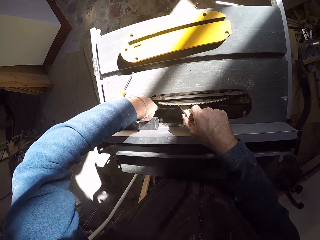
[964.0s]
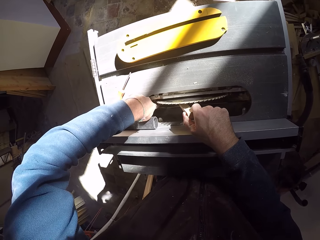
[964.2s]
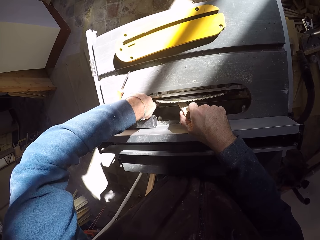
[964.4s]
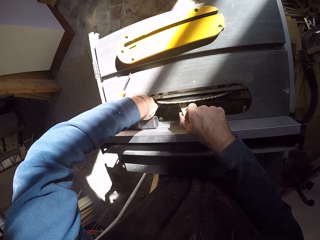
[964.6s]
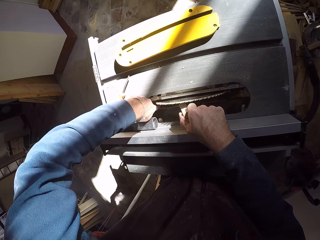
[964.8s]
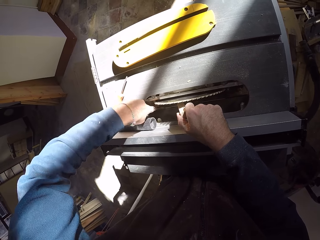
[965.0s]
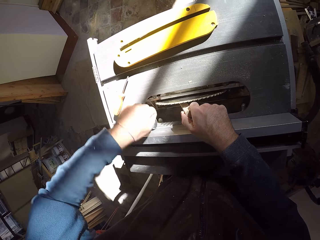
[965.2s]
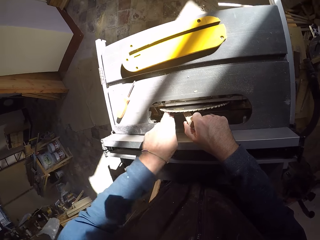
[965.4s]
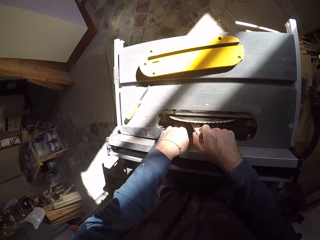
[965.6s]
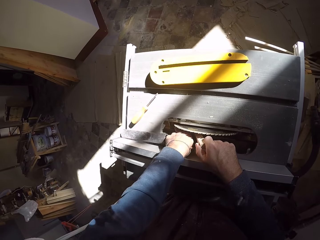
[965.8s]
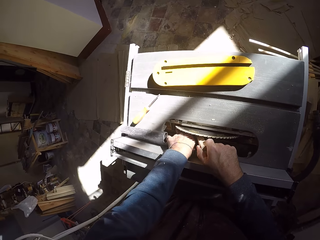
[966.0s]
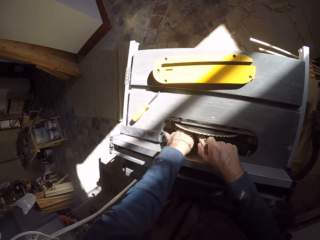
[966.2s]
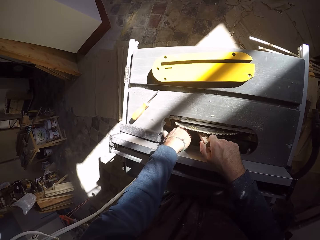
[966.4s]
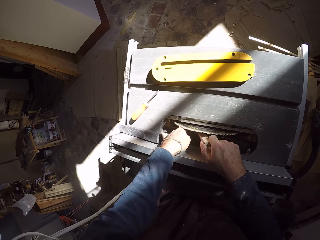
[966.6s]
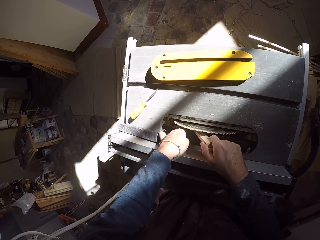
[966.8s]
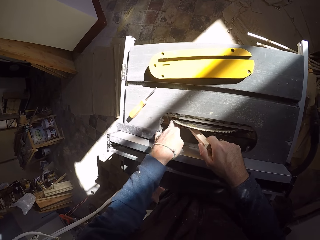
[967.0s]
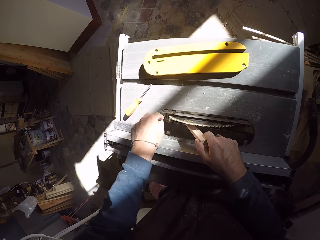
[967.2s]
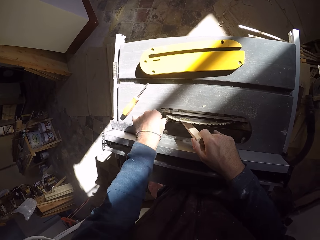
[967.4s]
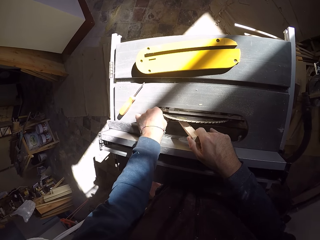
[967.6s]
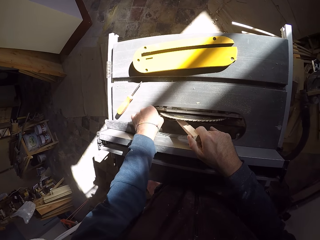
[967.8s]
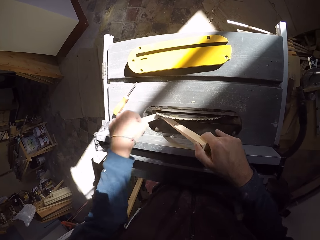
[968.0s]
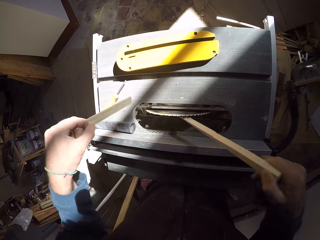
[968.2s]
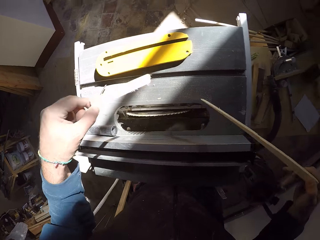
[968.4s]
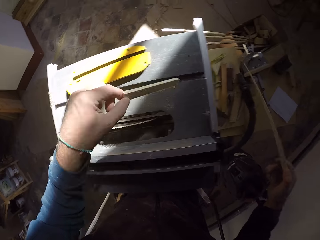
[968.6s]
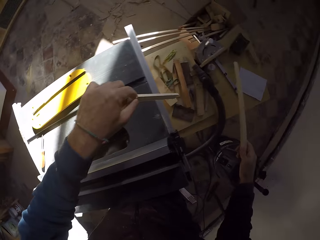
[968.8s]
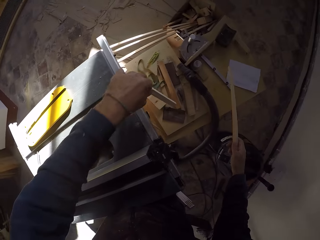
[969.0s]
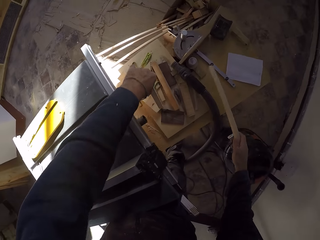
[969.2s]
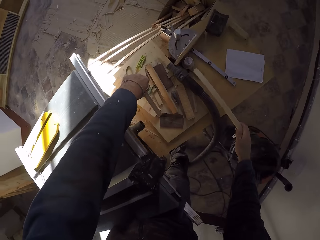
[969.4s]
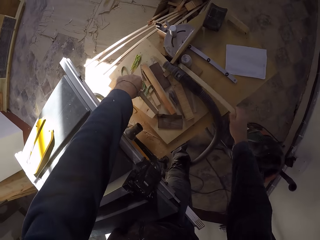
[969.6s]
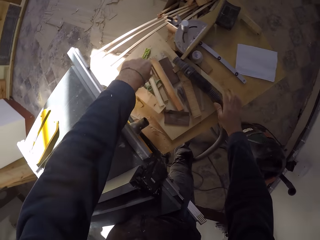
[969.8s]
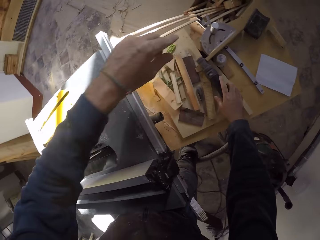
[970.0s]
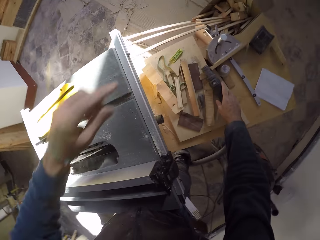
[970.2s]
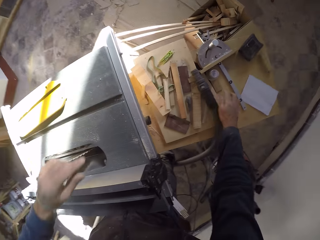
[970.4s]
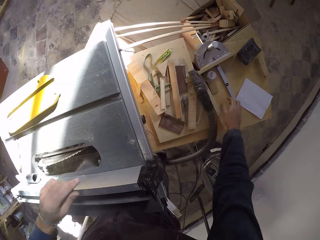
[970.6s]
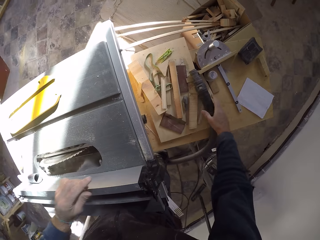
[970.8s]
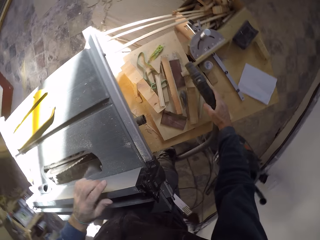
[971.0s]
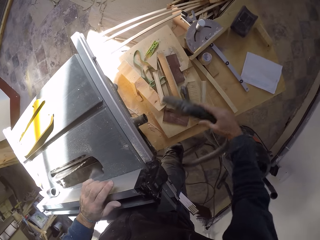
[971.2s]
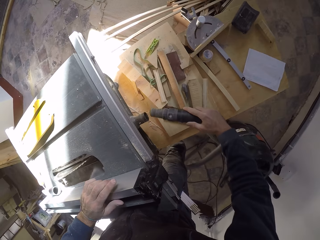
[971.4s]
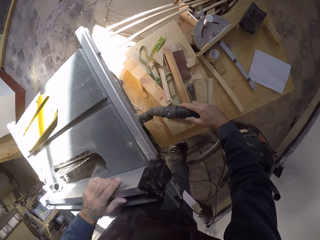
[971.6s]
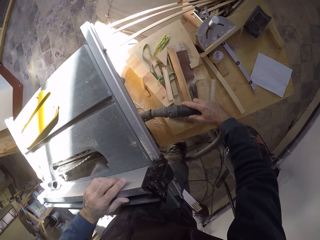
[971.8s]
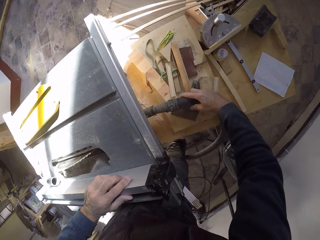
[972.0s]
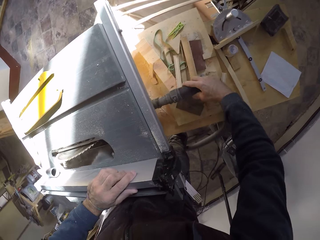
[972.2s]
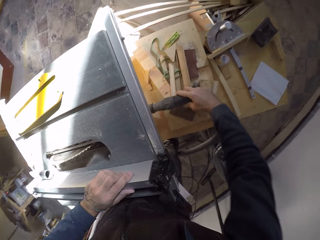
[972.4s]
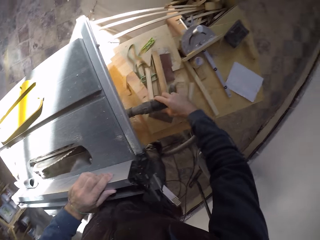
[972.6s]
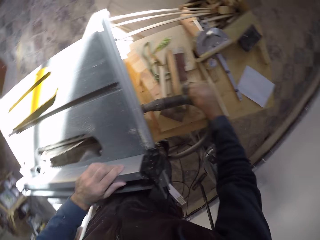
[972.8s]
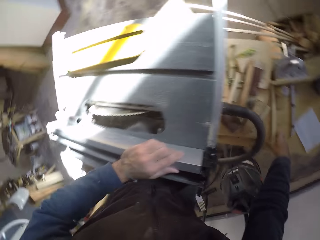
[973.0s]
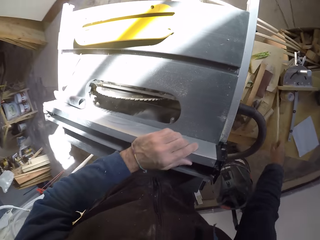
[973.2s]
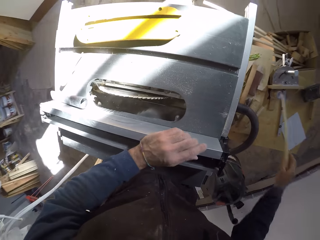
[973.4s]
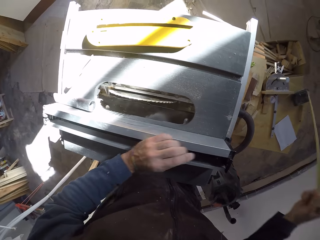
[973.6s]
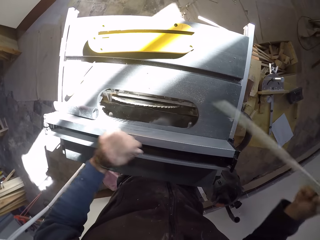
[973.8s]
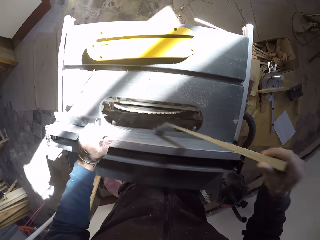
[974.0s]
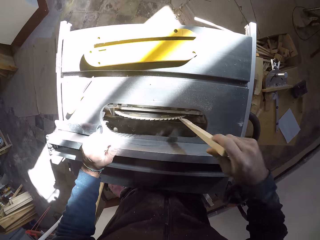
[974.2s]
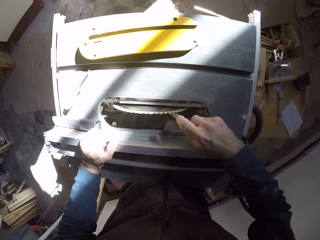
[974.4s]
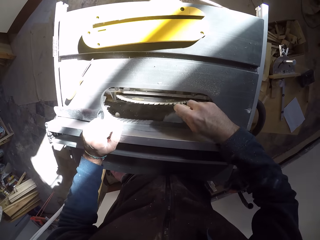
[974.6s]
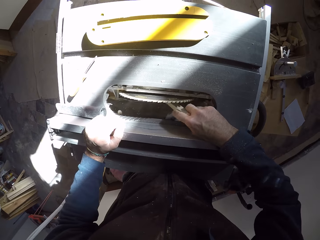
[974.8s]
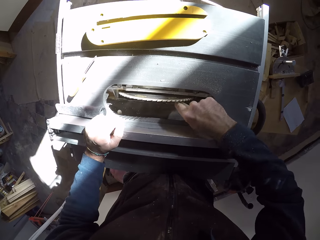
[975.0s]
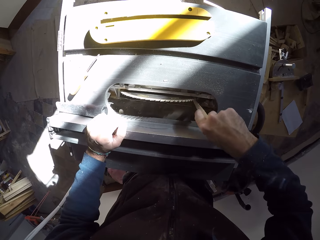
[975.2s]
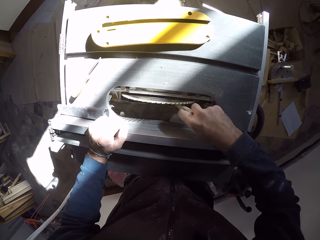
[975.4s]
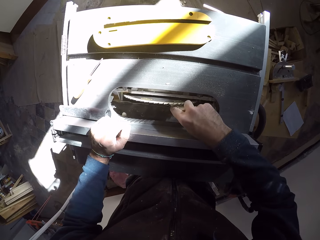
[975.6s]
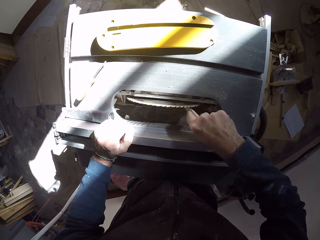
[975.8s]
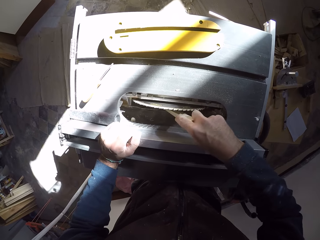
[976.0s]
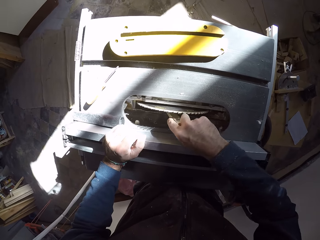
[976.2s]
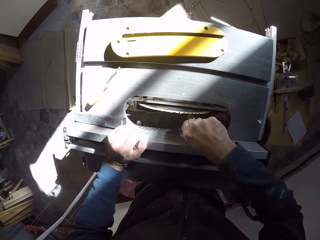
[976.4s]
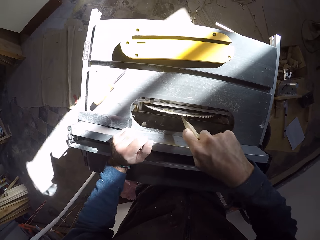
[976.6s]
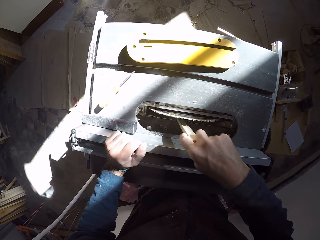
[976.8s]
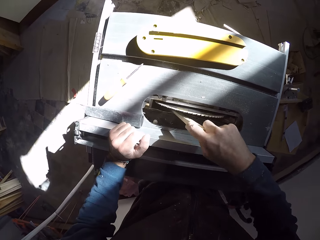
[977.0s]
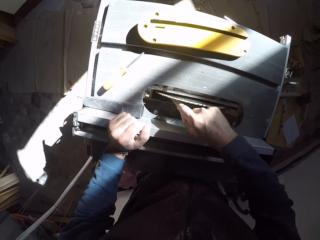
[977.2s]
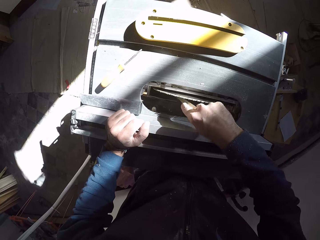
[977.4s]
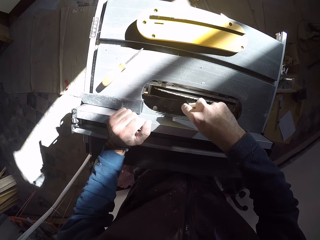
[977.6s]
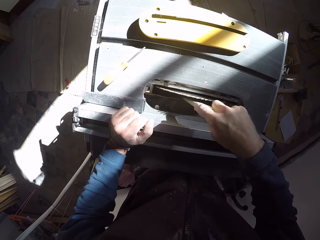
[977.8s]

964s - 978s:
The camera wearer picks a stick out of the table saw with his left hand. He drops the stick on the board at the back of the table saw with his right hand. He places the stick in his right hand on the table saw. He picks up a big tube with his right hand from the board at the back of the table saw. He attaches the big tube to the back of the table saw. He picks up the stick from the board at the back of the table saw. He probes the table saw with the stick in his right hand. He removes stuck wood on the table saw with wood.

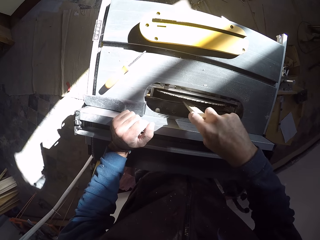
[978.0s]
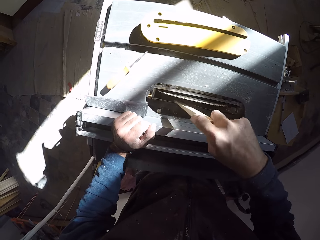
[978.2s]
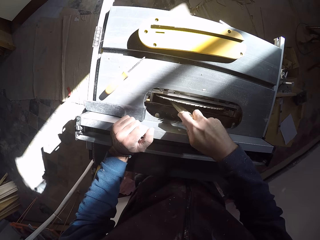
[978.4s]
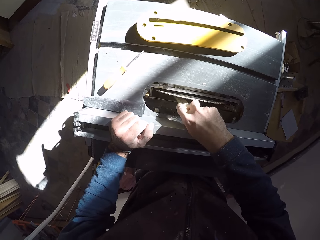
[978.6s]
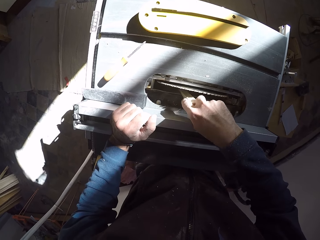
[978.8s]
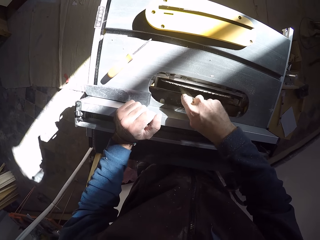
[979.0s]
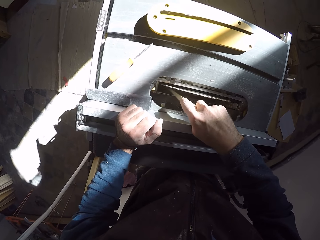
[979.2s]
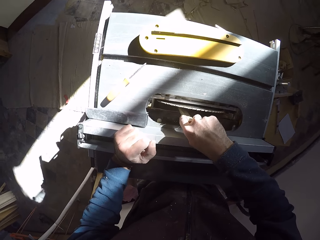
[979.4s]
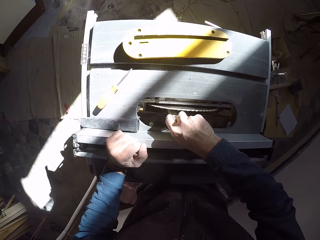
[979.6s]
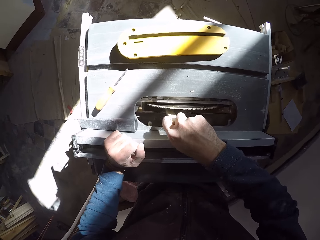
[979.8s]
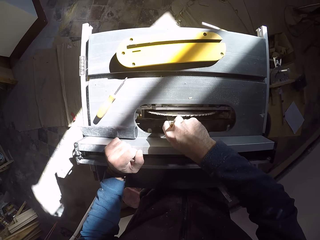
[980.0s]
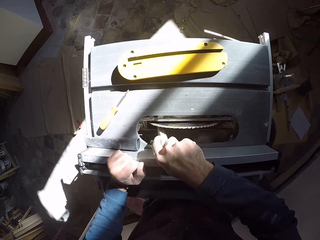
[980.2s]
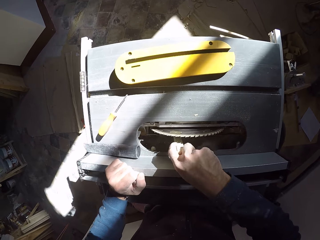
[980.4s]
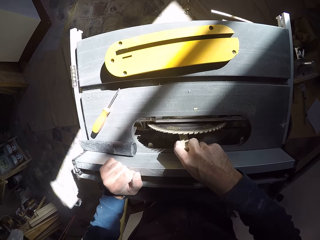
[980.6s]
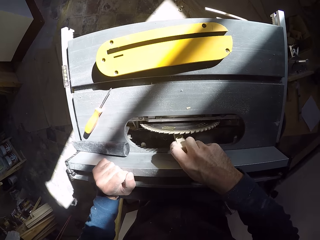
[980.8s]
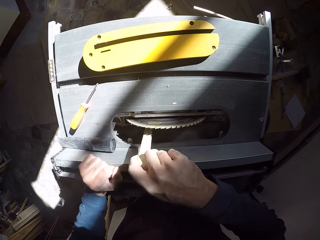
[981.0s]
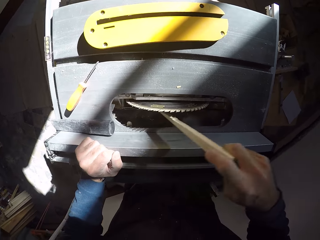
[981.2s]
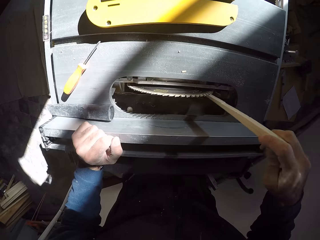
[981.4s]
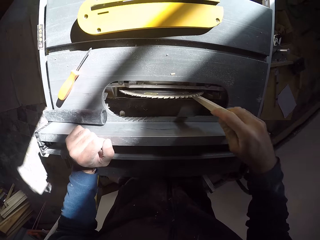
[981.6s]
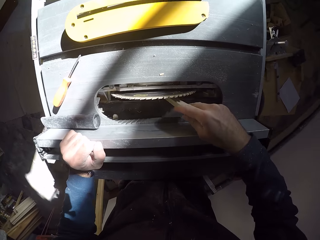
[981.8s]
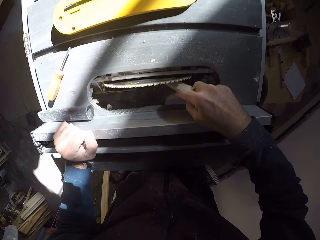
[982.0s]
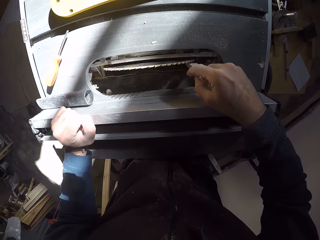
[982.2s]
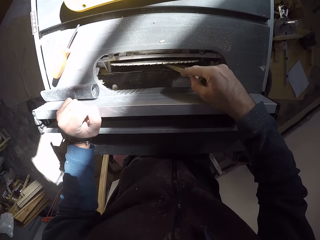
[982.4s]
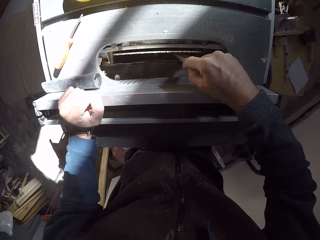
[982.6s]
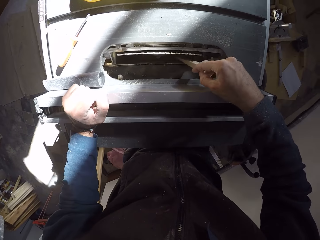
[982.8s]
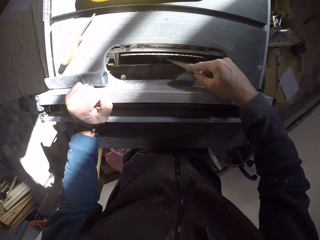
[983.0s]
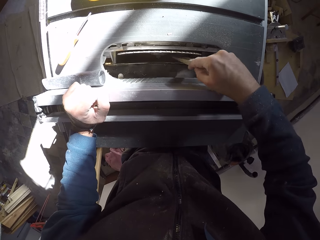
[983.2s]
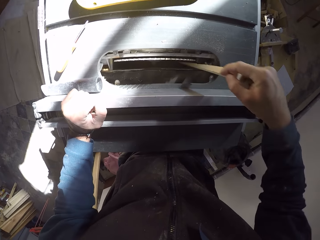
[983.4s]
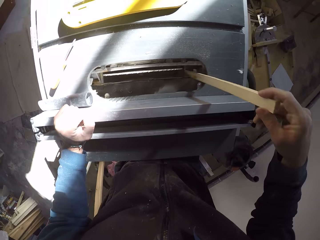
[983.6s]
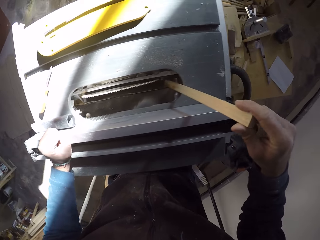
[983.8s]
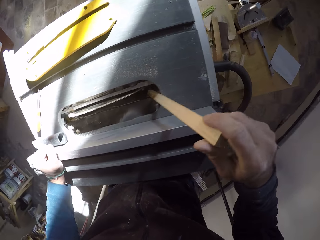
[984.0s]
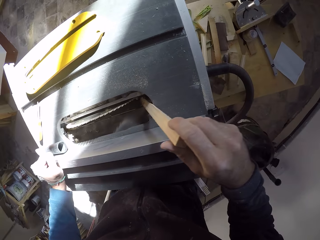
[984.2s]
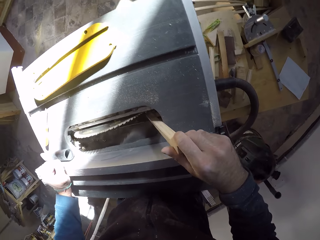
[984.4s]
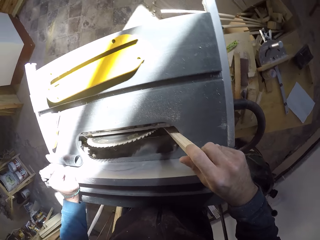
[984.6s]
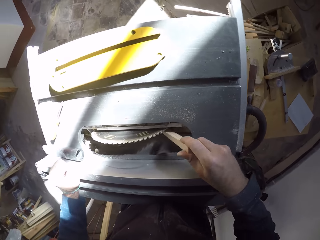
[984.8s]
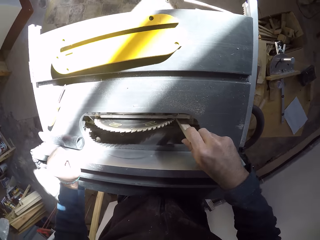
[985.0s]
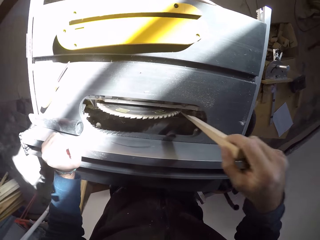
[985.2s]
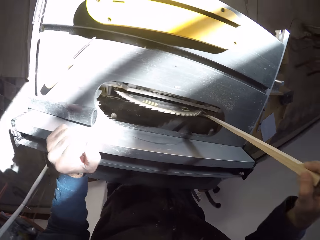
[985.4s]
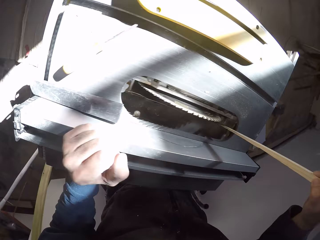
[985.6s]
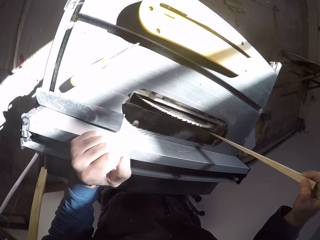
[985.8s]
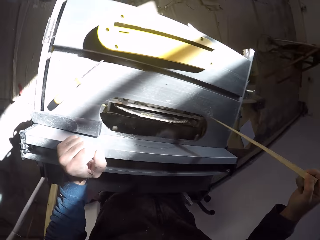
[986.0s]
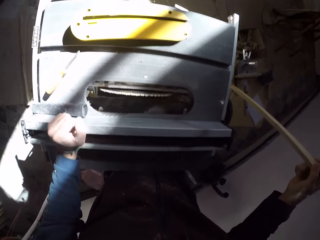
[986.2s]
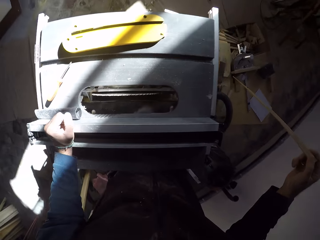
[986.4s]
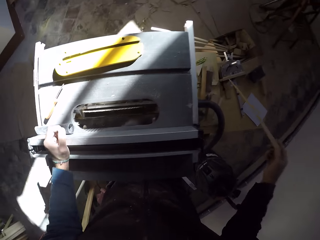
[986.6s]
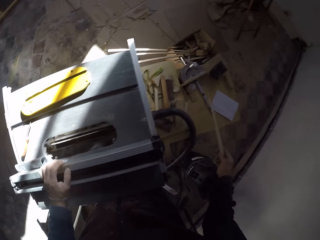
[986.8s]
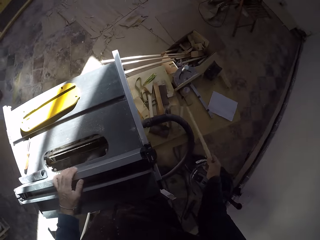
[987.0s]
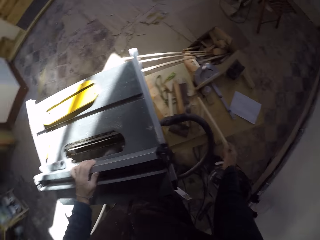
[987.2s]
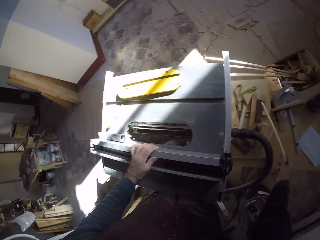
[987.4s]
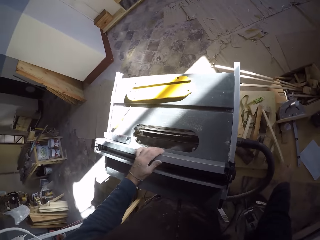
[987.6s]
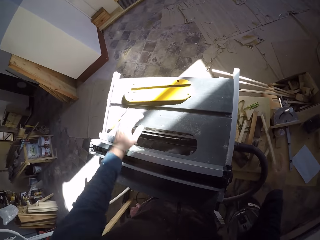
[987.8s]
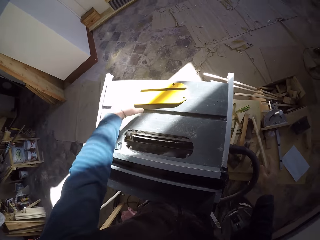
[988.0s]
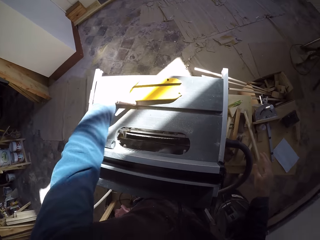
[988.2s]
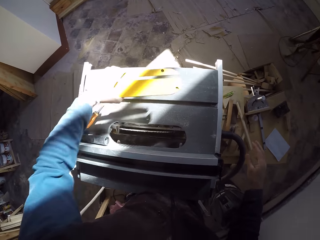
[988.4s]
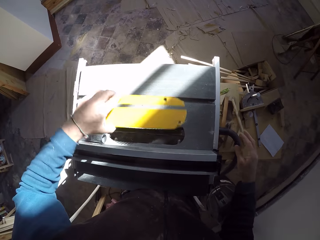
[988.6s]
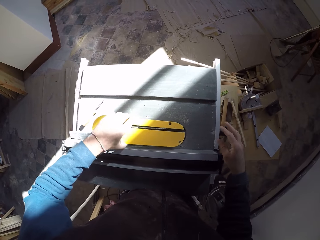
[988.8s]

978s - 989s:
The camera wearer removes stuck wood on the table saw with wood. He takes the stick in his right hand out of the table saw. He places the stick on a board at the back of the table saw with his right hand. He picks up the lid of the table saw from the workbench with his left hand.
